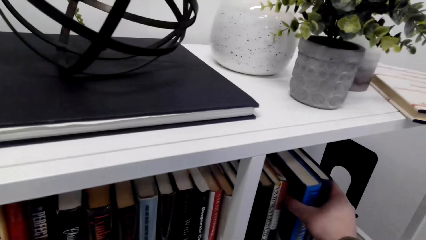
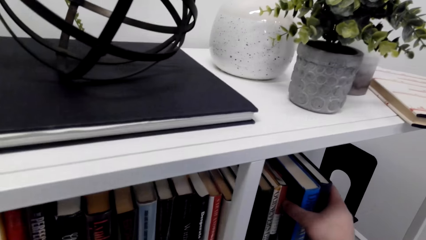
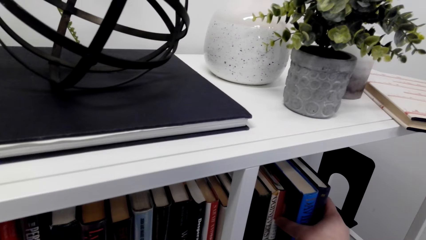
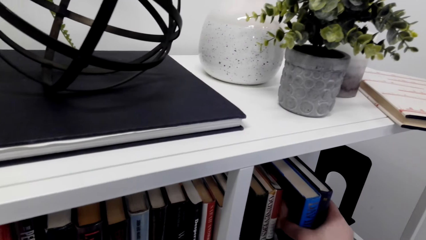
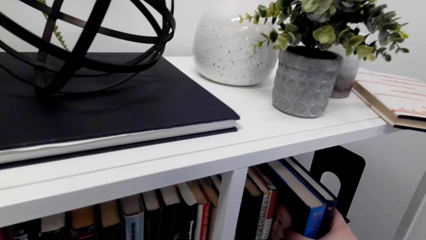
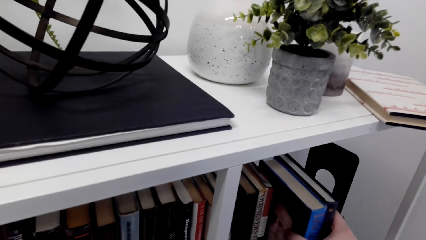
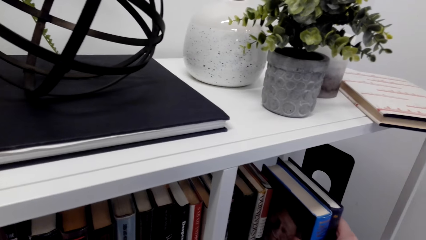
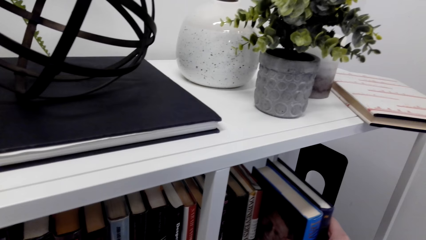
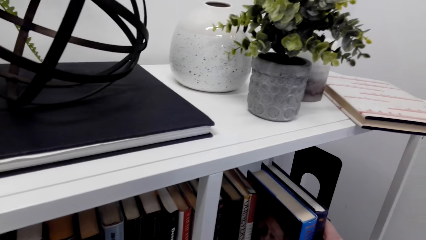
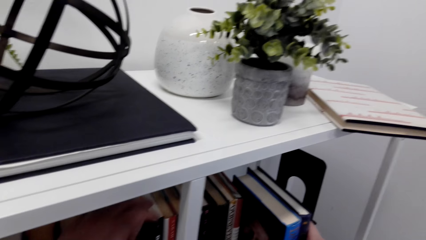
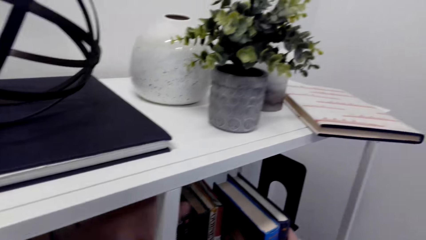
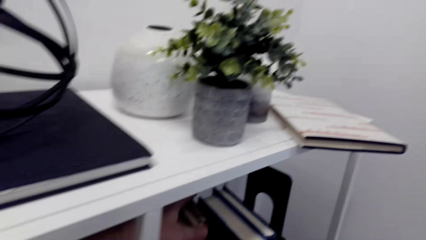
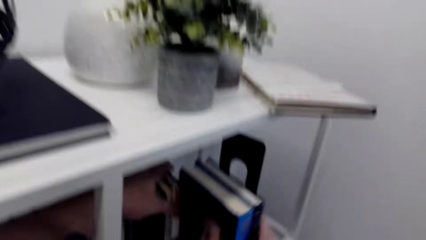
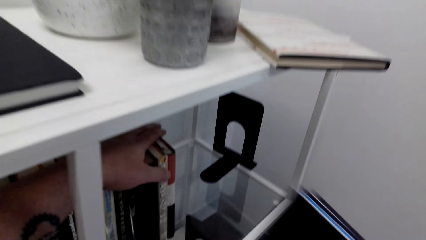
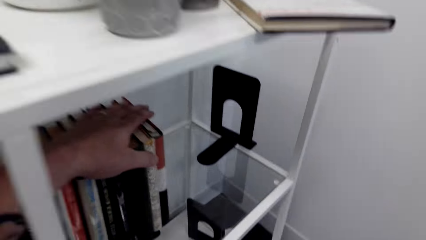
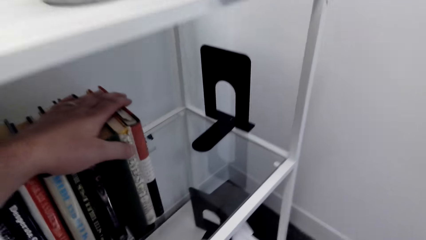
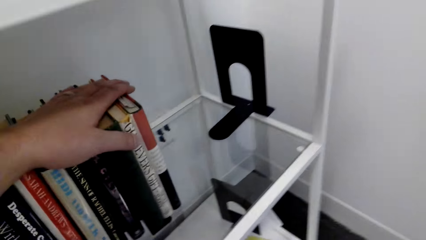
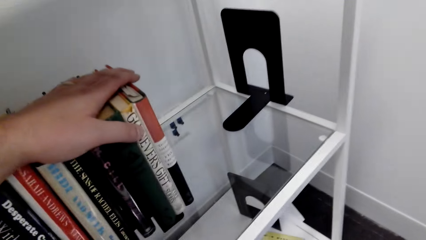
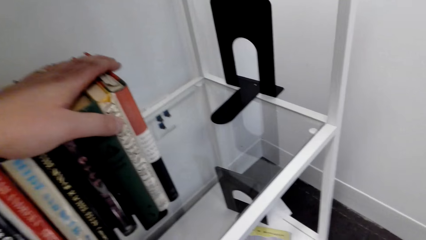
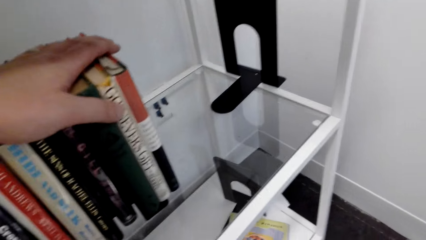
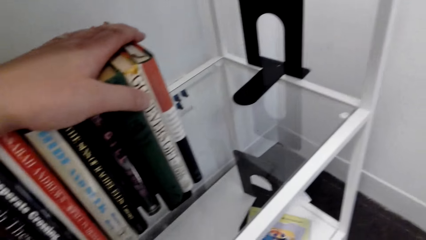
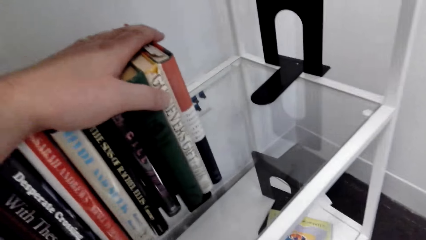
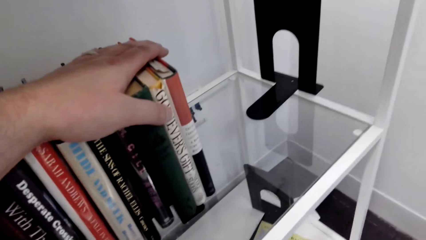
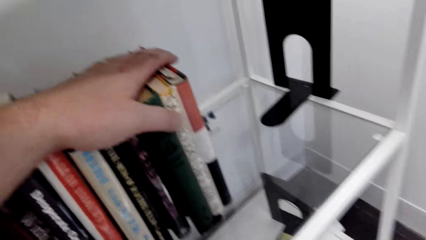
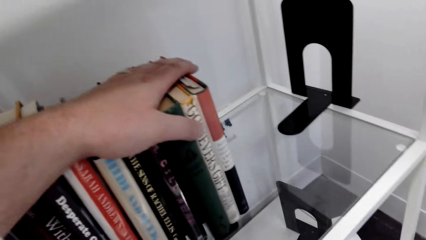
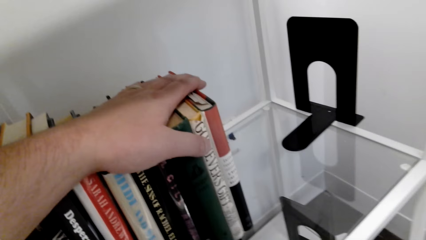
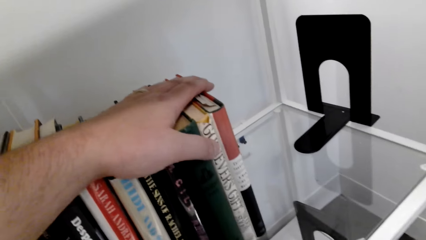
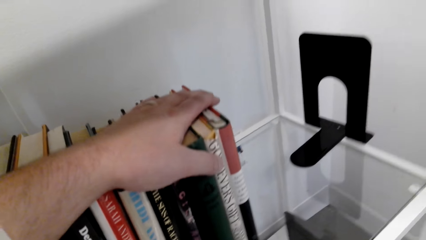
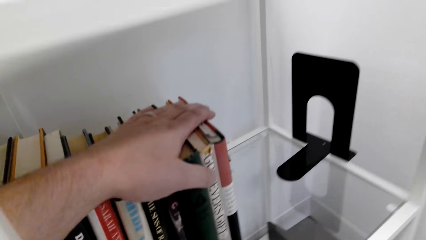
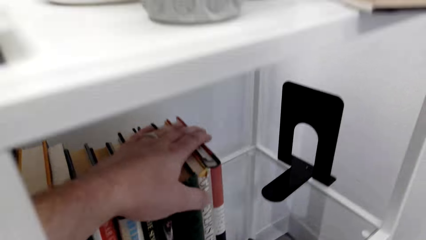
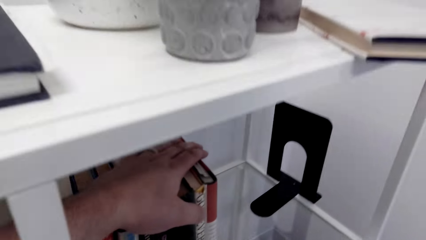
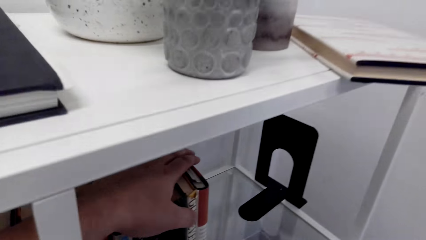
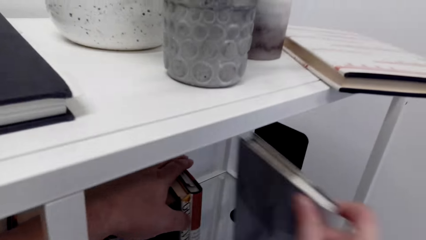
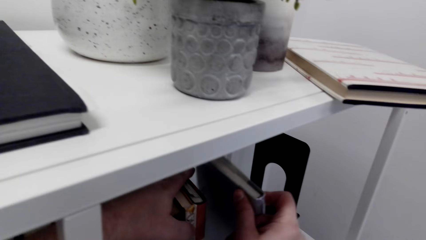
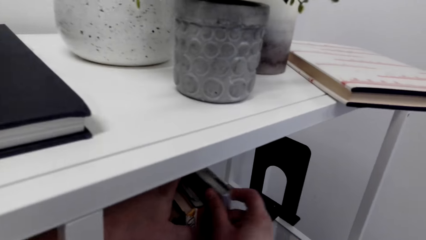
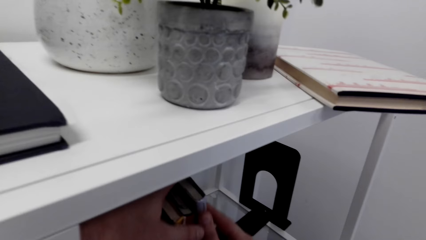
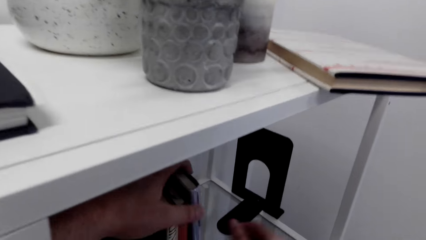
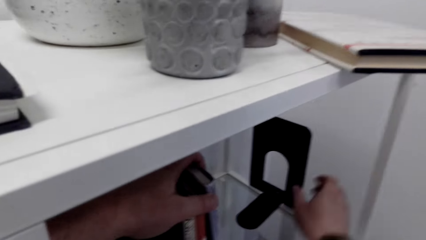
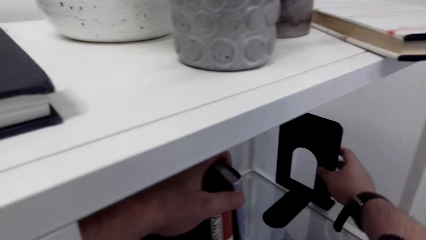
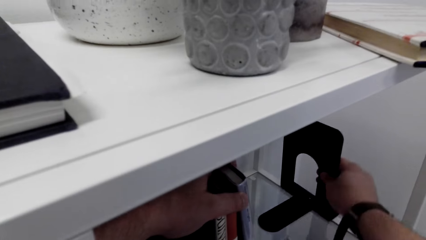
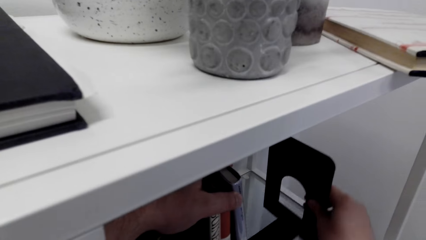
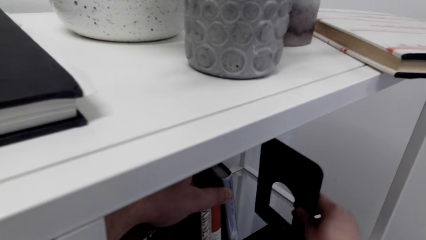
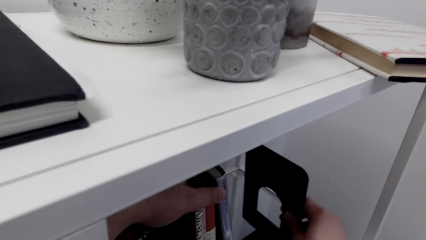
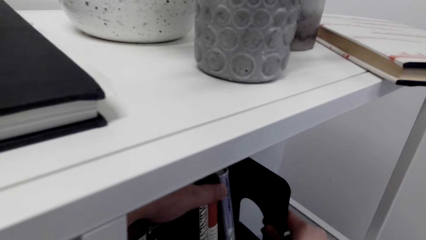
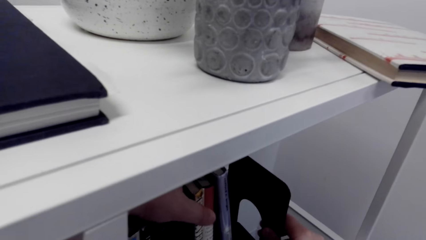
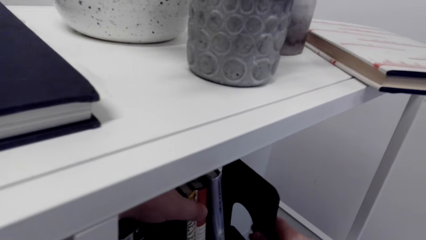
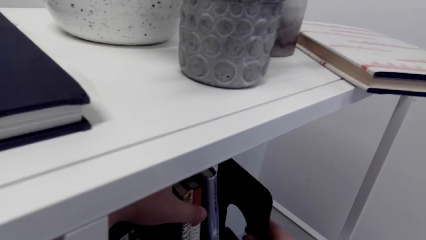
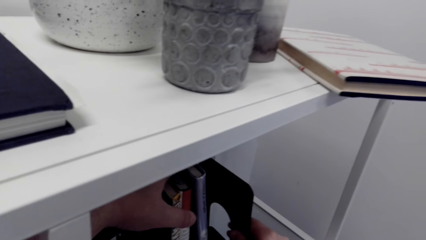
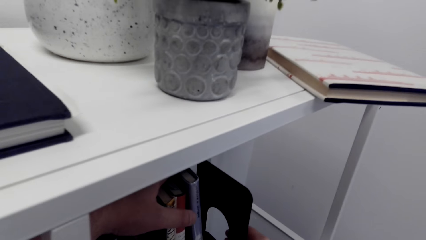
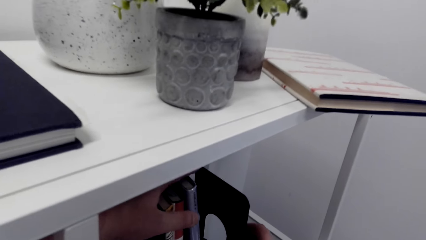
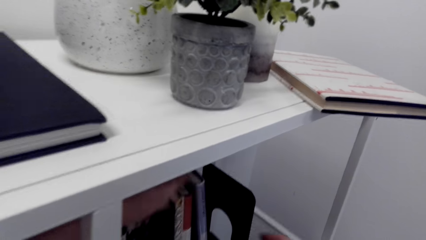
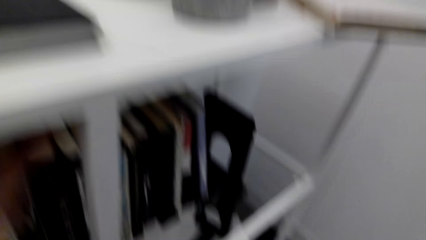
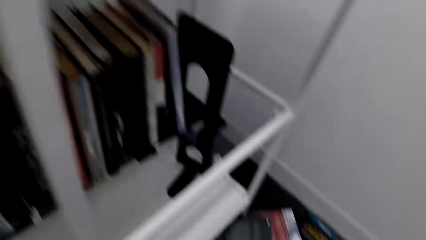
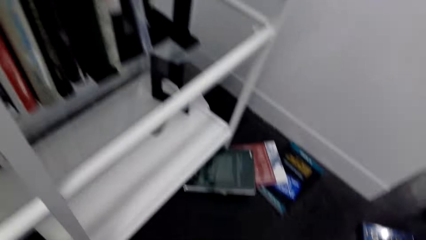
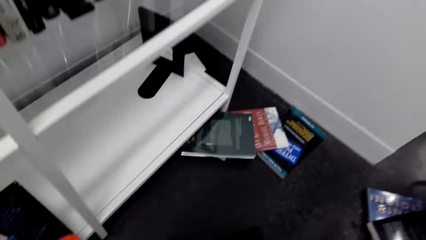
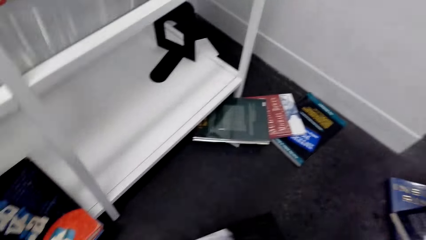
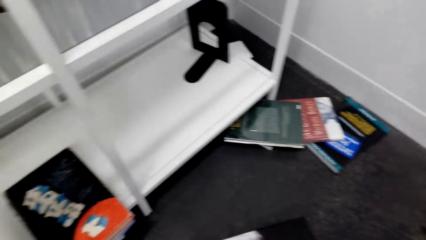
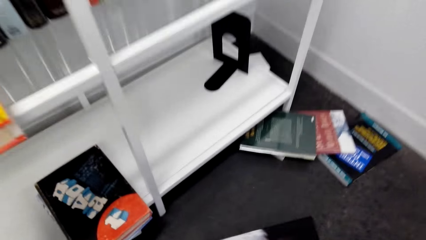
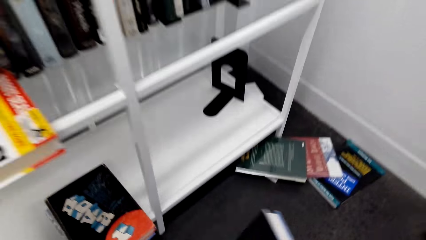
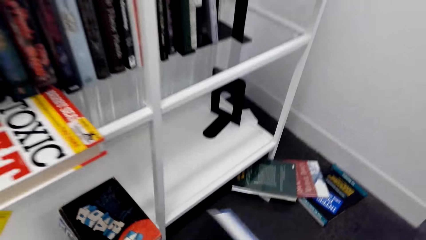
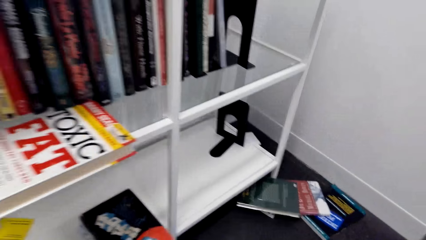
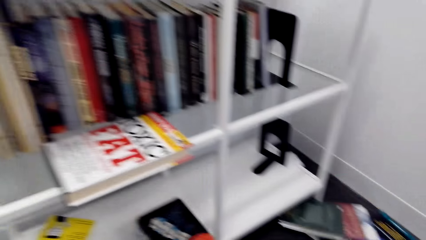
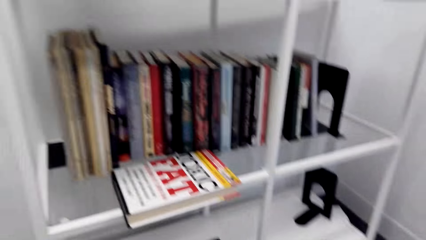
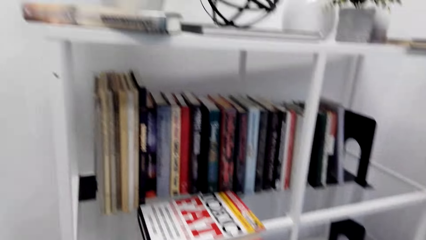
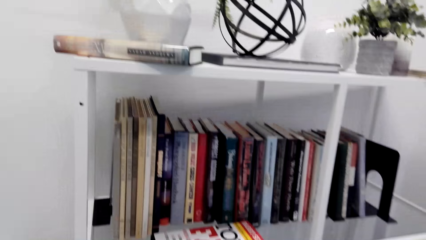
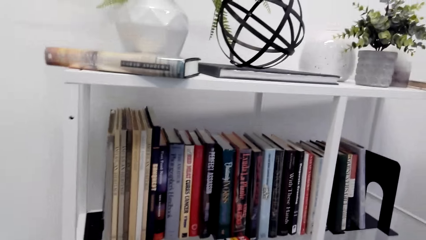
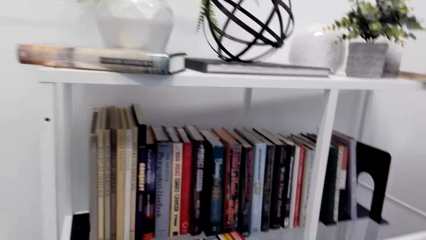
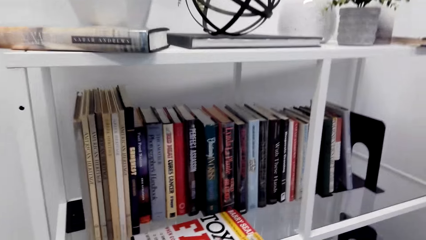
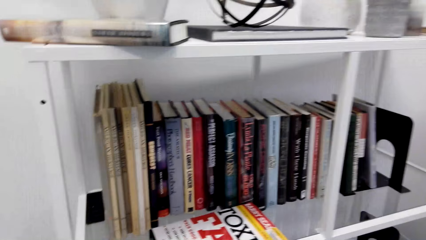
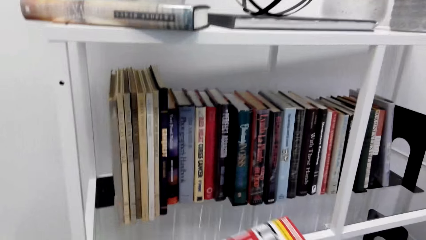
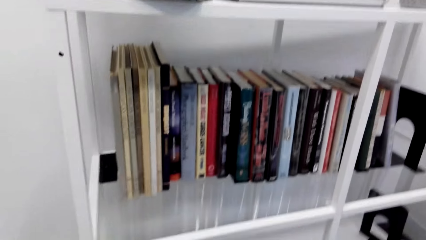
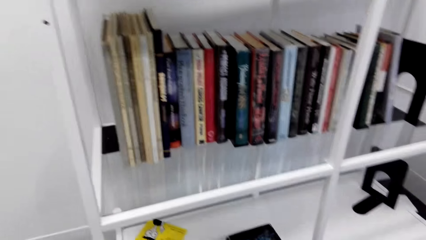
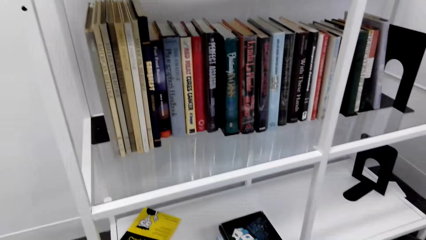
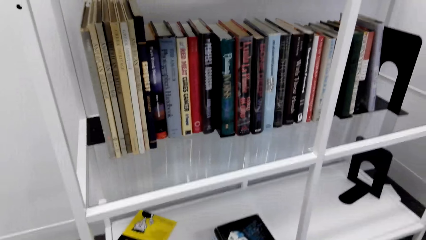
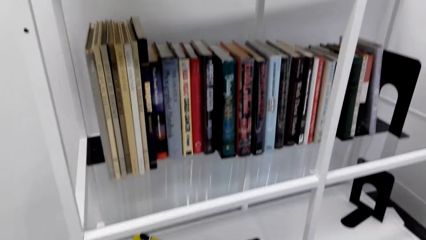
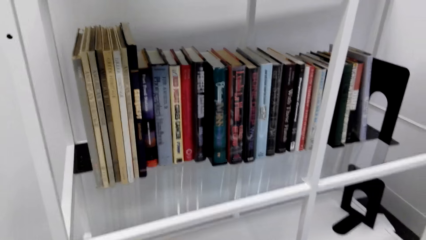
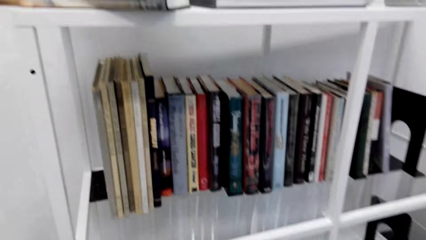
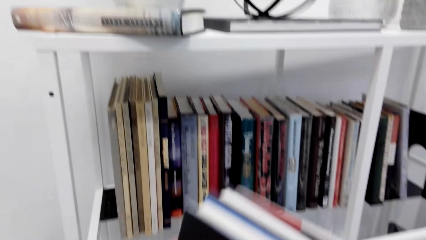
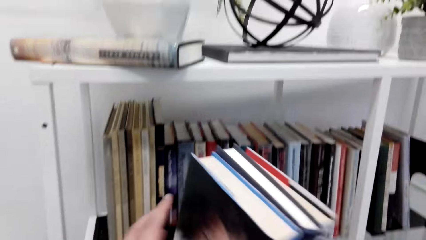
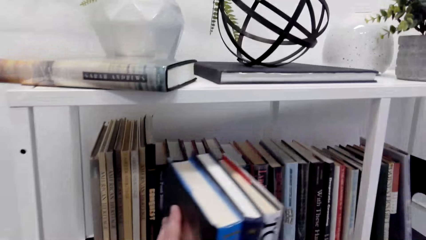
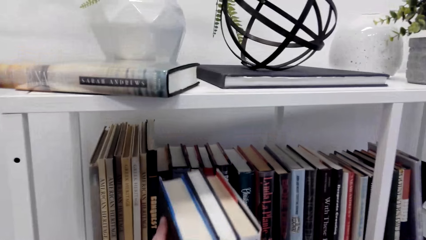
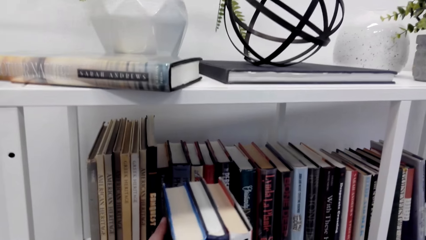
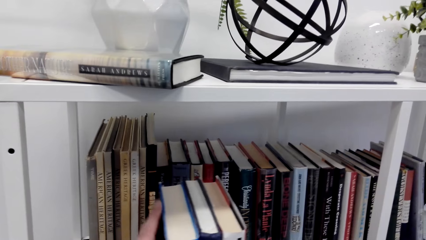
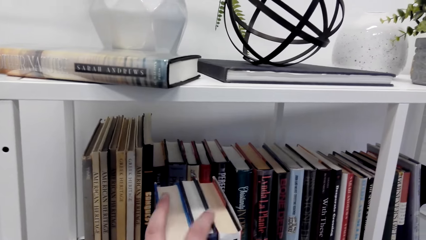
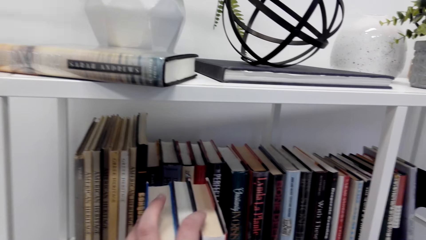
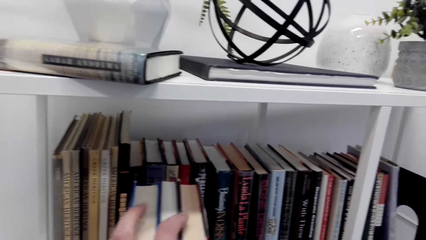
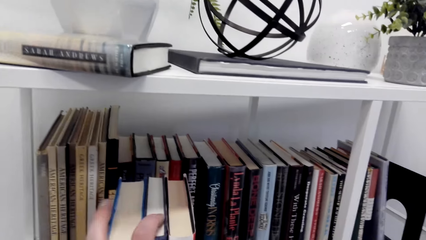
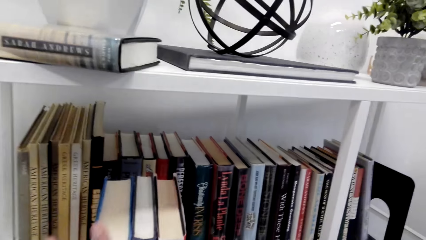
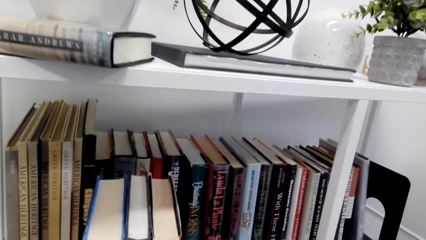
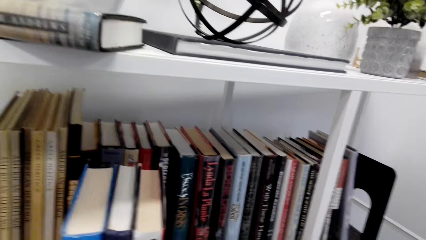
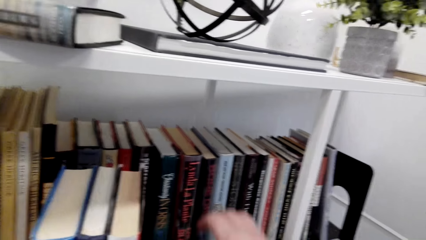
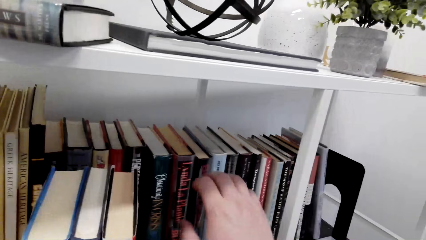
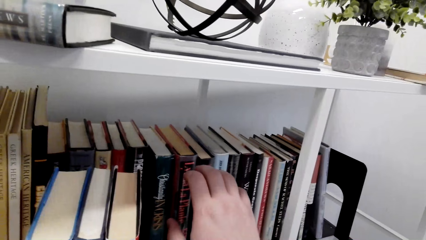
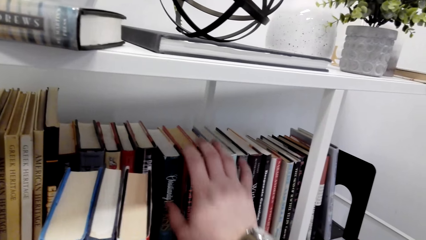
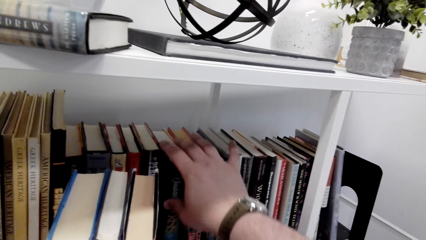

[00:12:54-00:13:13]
The camera wearer removes books from the shelf. They put the book on the shelf. They hold the books with a book holder. They pick books from the shelf. They put the books on the shelf.
